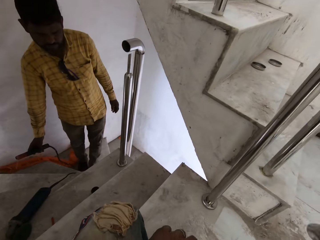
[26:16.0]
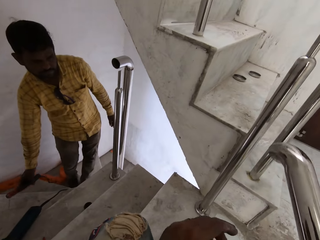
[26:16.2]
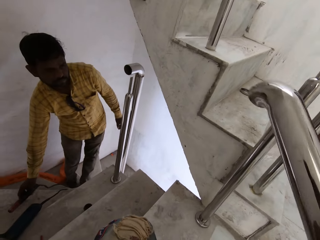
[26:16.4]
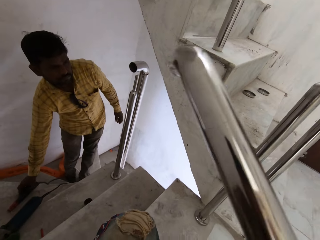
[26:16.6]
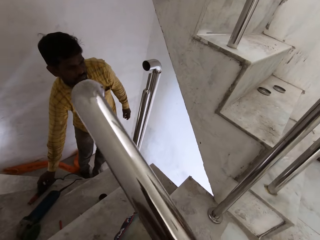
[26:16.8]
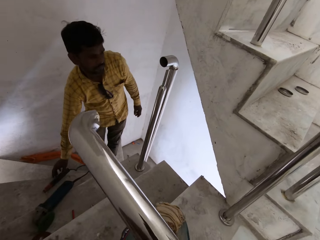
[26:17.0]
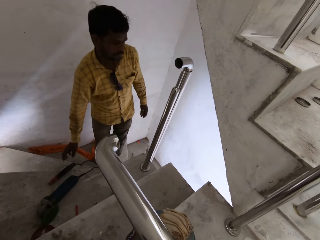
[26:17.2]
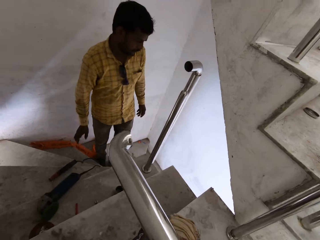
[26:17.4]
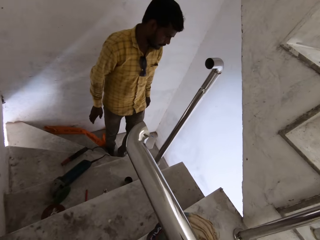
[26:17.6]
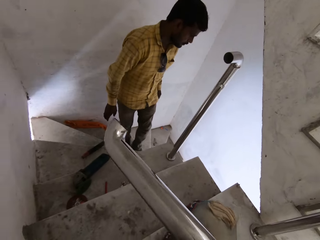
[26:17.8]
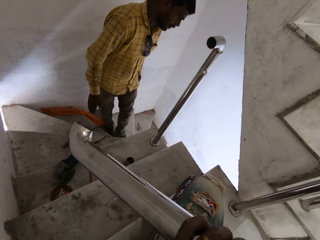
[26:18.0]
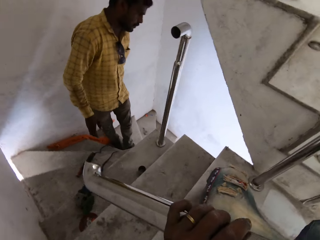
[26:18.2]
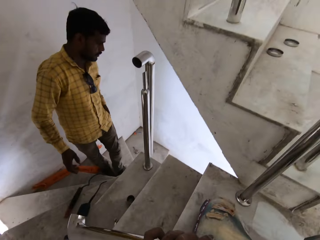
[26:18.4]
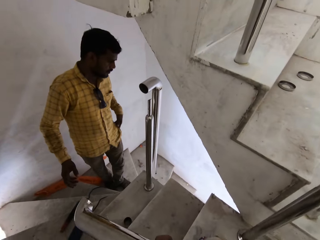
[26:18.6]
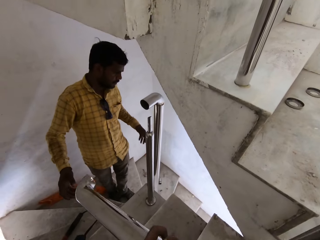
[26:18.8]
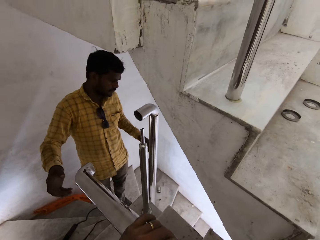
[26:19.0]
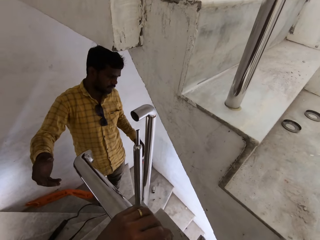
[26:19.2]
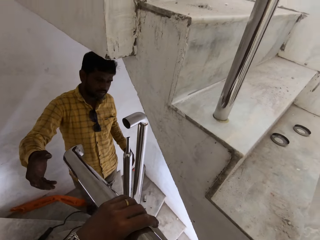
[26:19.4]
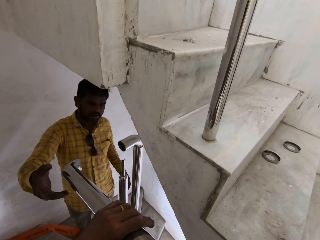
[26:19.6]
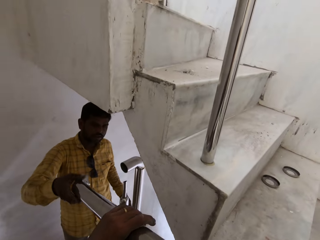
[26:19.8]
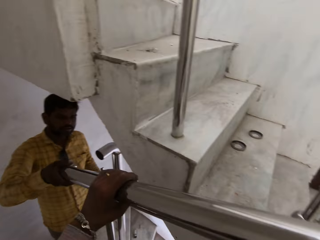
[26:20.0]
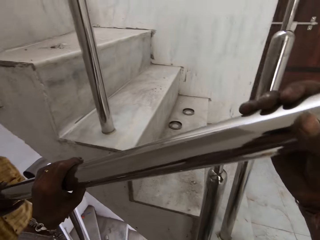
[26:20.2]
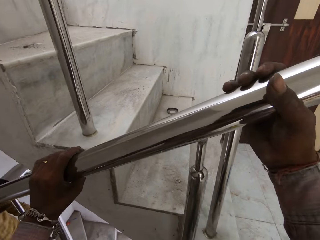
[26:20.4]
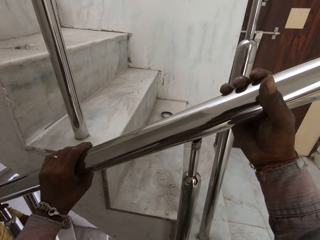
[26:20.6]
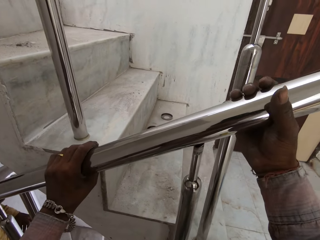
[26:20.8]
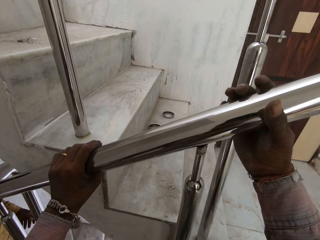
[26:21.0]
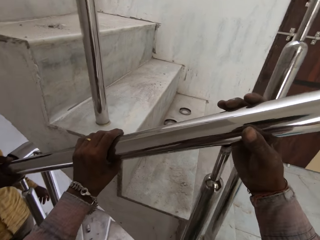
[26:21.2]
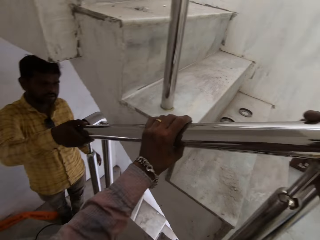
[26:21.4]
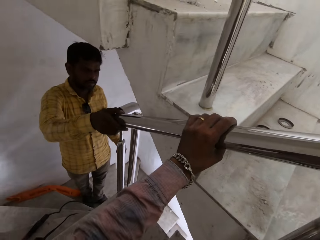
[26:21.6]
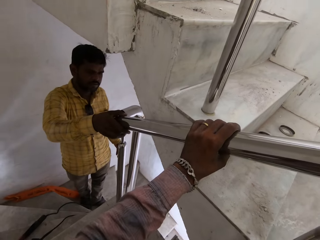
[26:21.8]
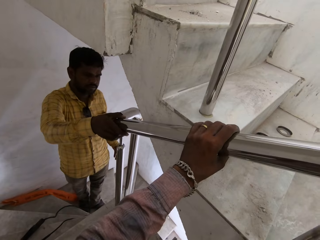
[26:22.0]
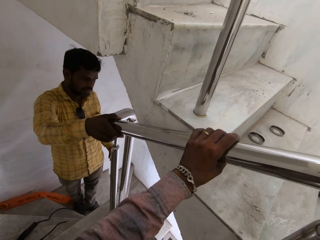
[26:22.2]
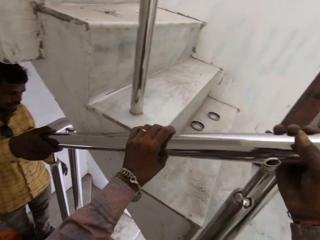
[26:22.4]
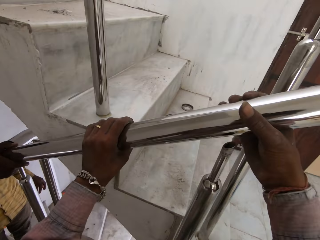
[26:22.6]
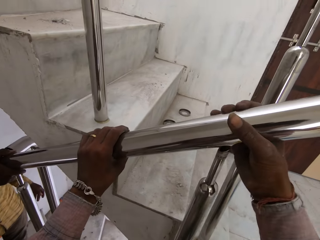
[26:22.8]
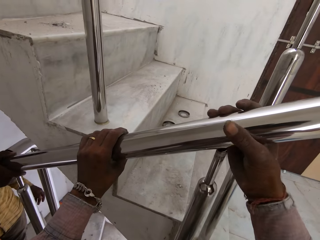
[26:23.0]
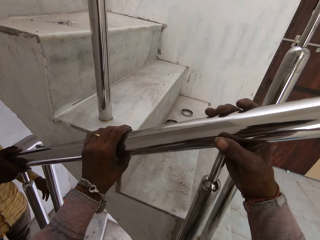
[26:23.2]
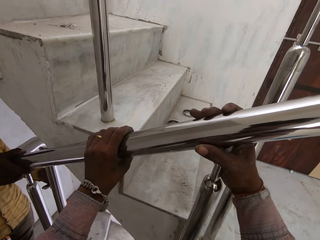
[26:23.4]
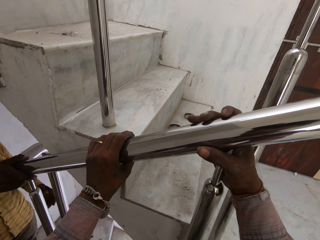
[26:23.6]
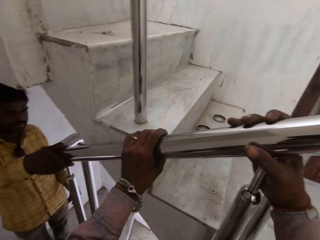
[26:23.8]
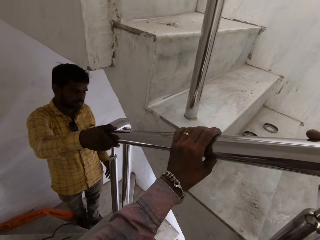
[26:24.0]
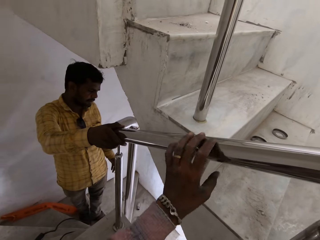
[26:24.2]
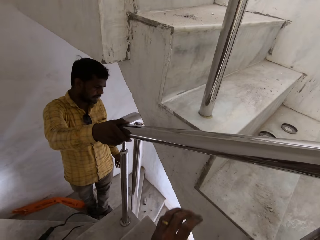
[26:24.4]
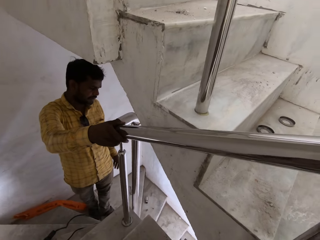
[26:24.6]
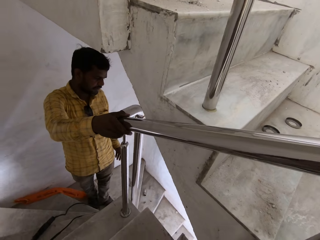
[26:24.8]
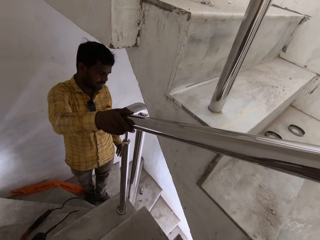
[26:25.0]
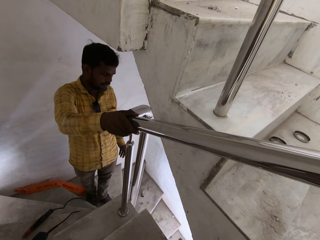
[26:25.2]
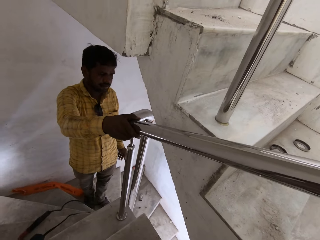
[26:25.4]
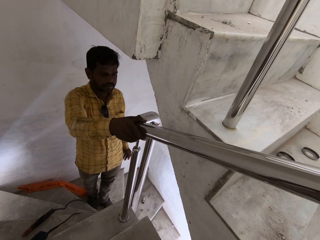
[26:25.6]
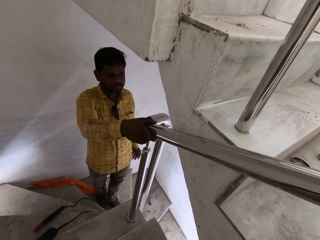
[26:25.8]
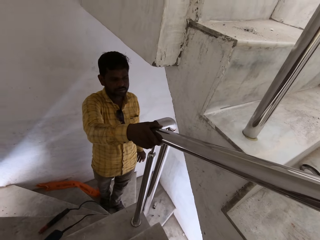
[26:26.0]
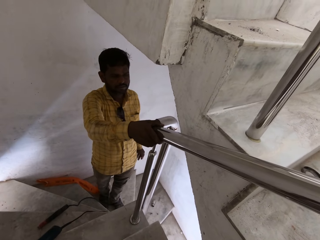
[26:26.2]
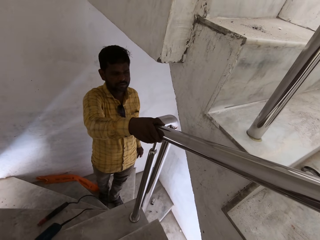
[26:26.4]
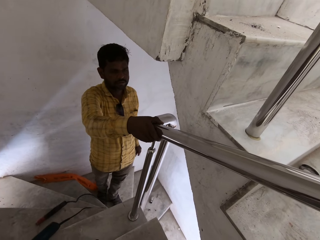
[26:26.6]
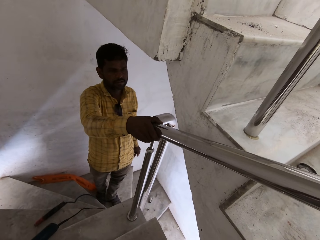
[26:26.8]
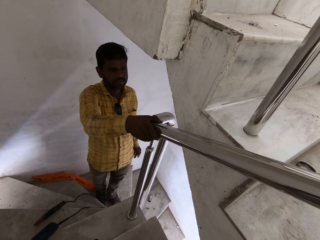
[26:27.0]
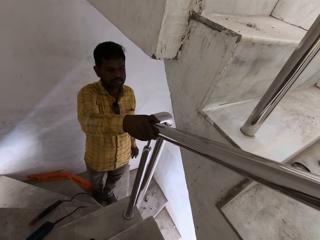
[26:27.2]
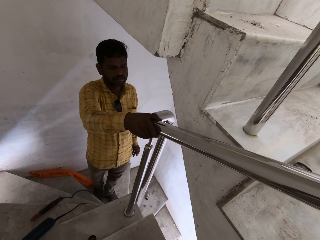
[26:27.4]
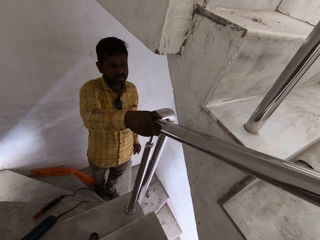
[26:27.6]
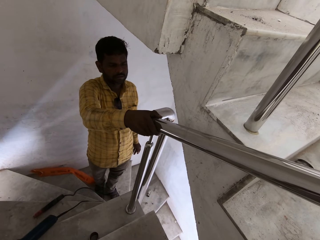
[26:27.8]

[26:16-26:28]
The camera wearer holds the handrail with his hands. The man places the electrode of the welding machine on the tread of the flight of stairs with his right hand. The man drops the soldering iron on the floor. The man interacts with the camera wearer. The man holds the handrail with his right hand. The camera wearer hands the metal to the man. He places the handrail on the rail support of a newel on the flight of stairs with his hands. He fixes the metals together.

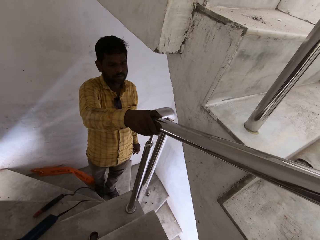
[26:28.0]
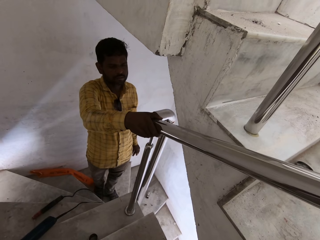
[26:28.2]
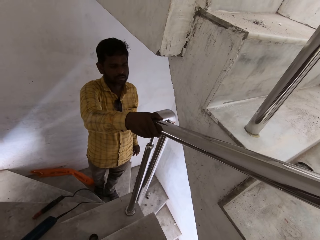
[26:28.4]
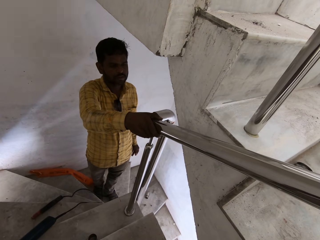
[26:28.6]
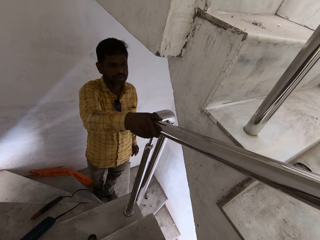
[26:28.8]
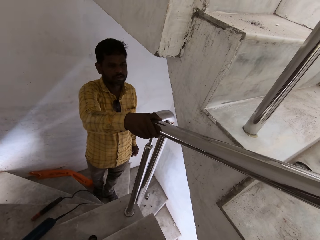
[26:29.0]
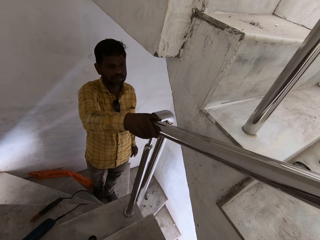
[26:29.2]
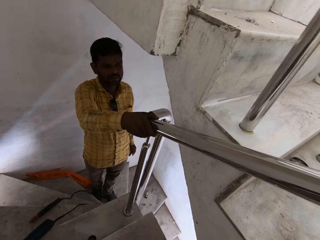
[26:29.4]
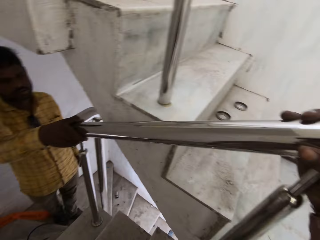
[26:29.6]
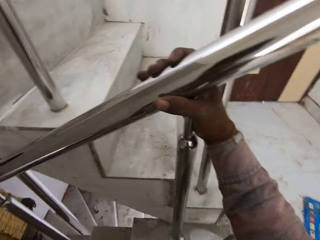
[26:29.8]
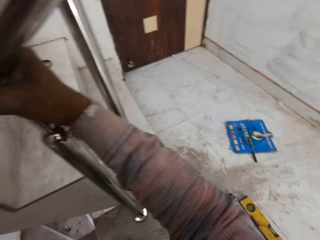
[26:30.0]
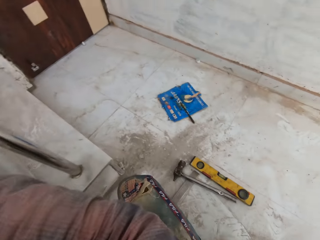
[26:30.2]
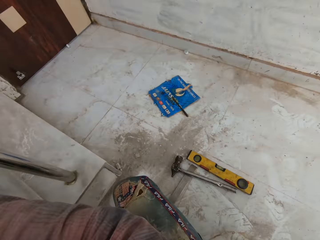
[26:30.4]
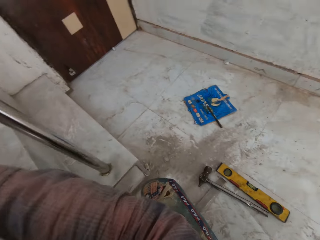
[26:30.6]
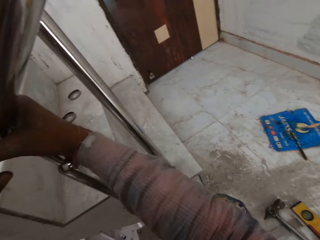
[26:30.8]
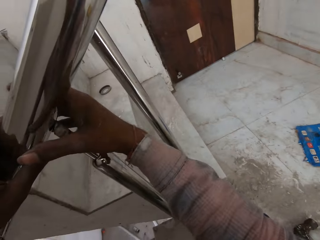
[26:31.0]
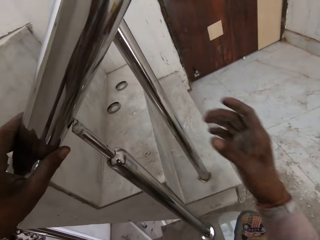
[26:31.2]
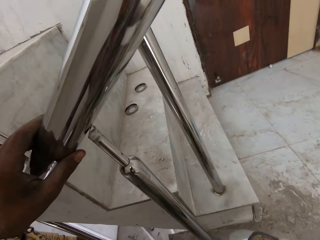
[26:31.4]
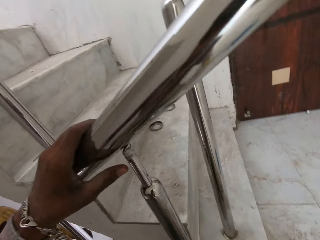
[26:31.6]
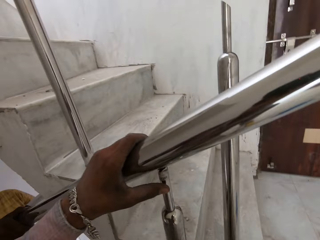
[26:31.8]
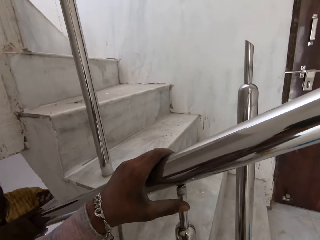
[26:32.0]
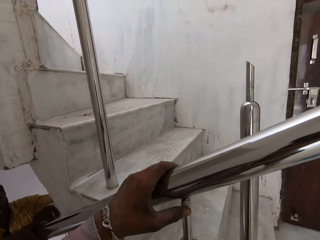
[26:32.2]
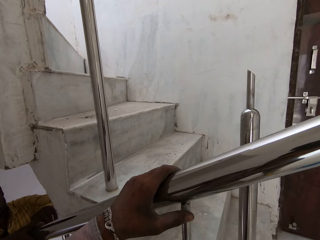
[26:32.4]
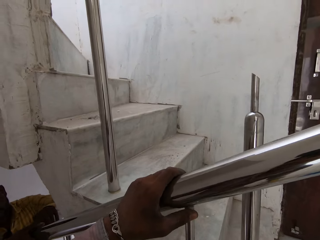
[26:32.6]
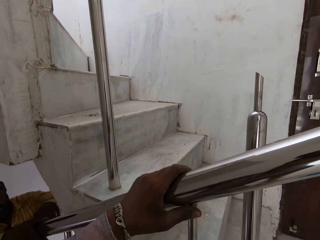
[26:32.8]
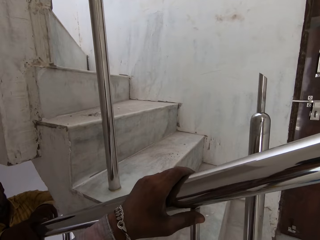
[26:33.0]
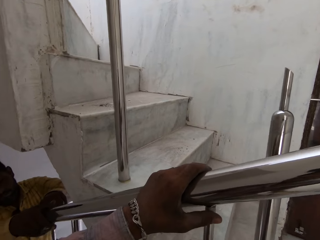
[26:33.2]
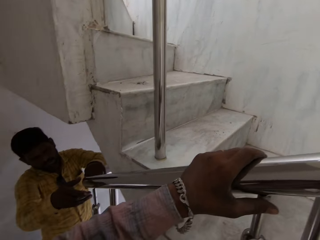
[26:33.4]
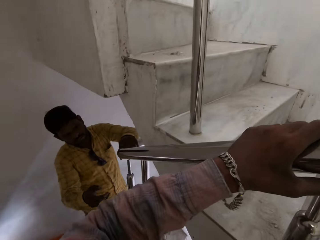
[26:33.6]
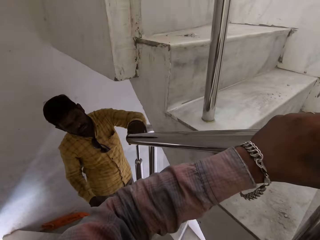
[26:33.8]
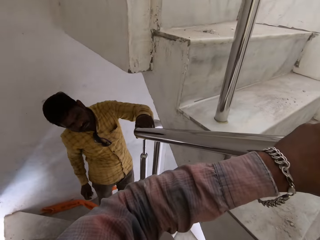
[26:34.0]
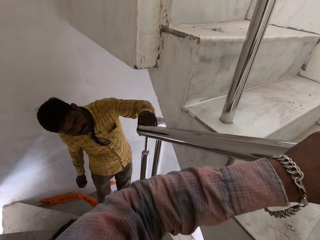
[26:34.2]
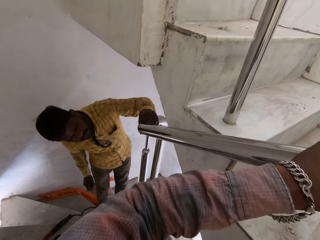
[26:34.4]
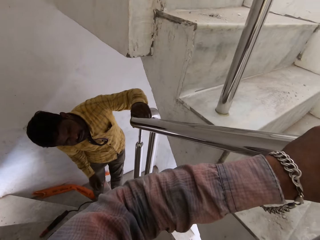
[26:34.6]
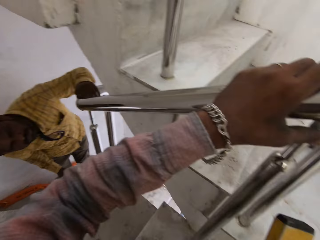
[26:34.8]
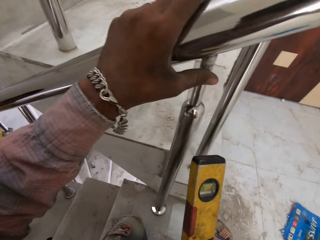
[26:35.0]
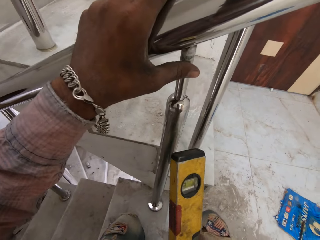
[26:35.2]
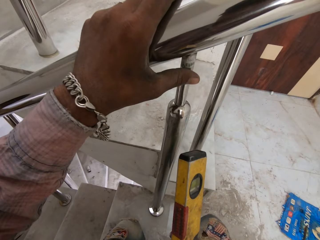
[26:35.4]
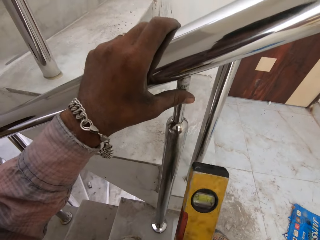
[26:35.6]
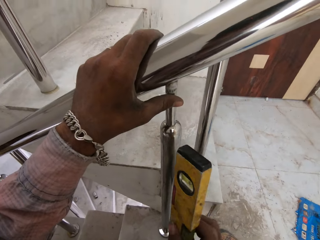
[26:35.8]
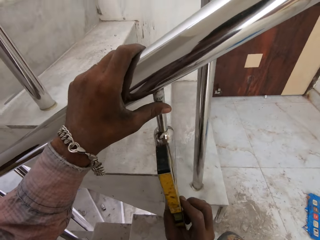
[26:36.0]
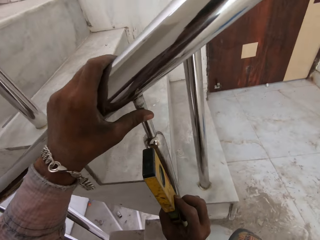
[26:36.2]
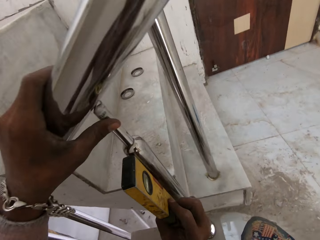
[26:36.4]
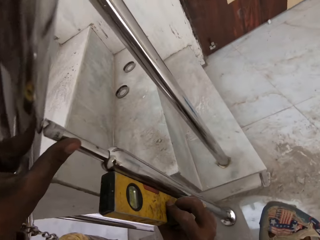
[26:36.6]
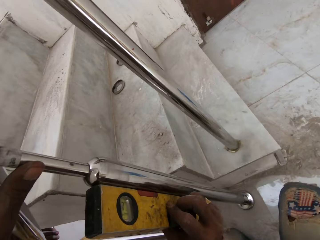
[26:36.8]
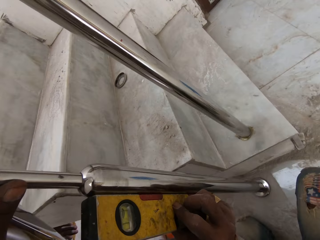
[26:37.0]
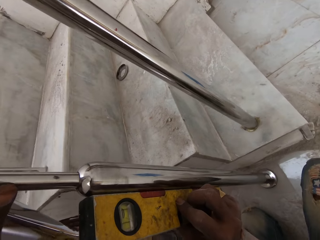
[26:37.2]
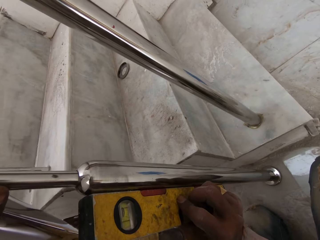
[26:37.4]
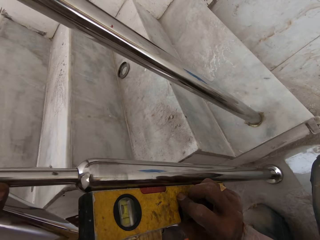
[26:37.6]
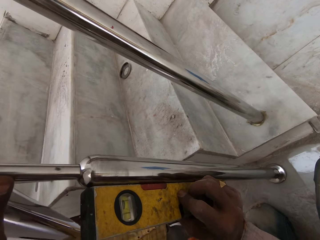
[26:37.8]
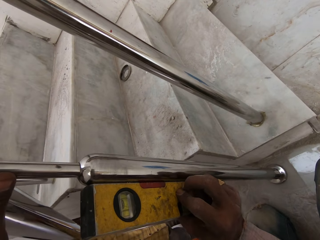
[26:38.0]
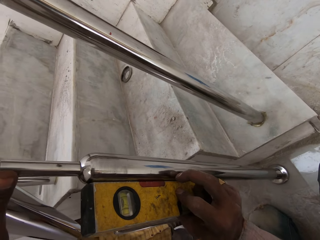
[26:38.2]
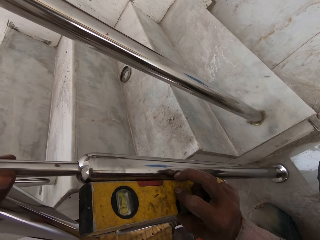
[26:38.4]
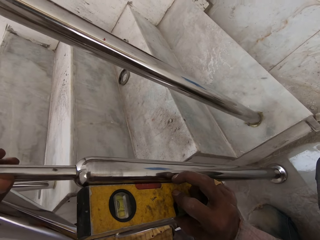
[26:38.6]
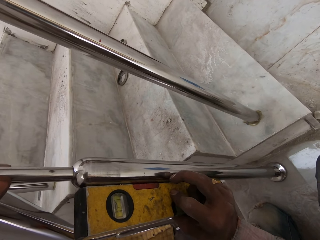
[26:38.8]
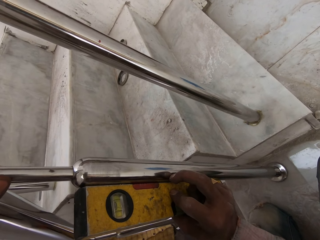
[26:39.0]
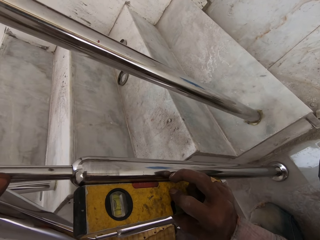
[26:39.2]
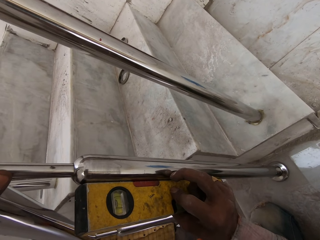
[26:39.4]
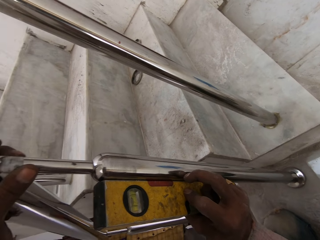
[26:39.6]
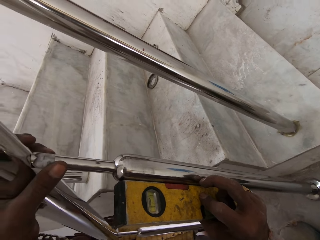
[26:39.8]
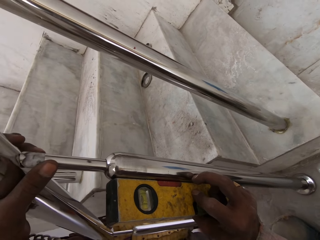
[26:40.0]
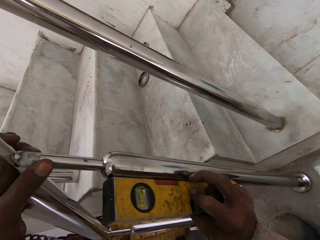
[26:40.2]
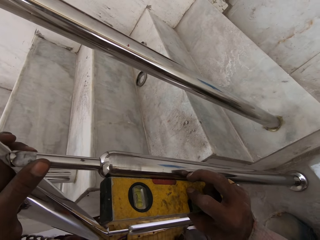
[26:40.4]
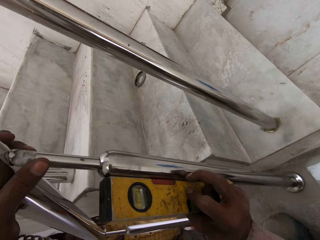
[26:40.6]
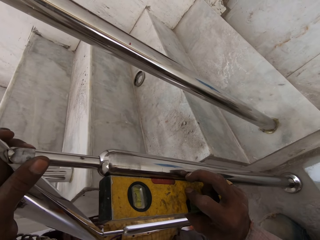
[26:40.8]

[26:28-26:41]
The camera wearer looks around the room. He holds the handrail with his left hand. He holds it again. He talks to the man. He holds a leveler with his right hand. He places the plummet beside the newel with his right hand.
